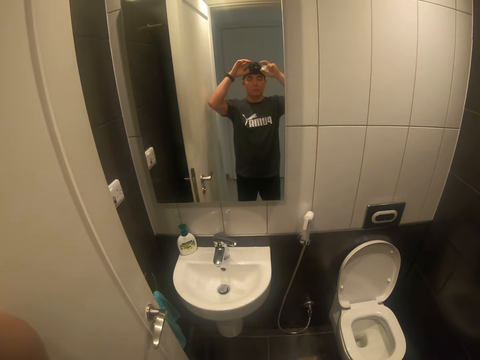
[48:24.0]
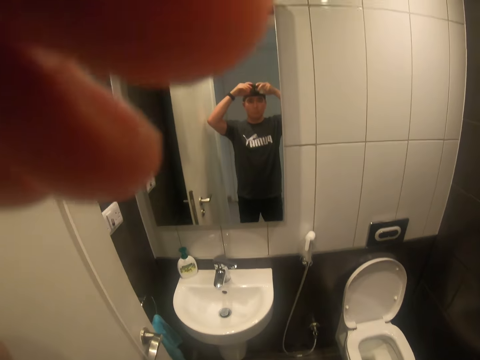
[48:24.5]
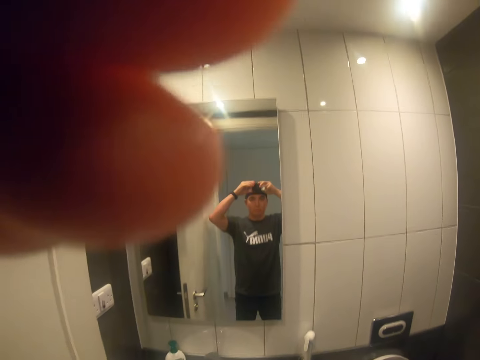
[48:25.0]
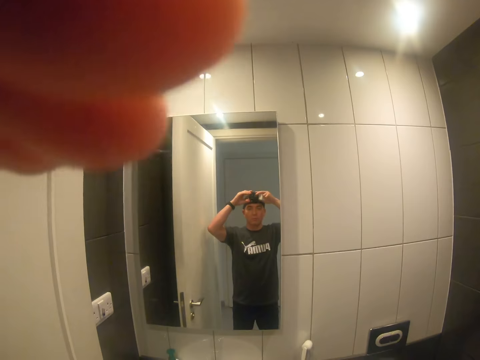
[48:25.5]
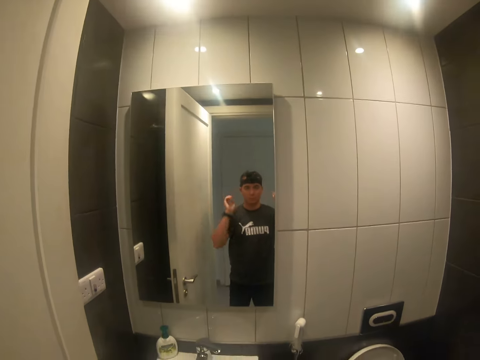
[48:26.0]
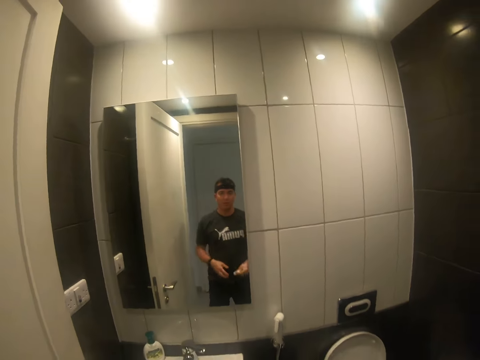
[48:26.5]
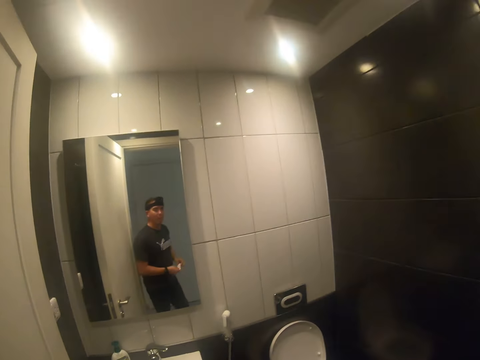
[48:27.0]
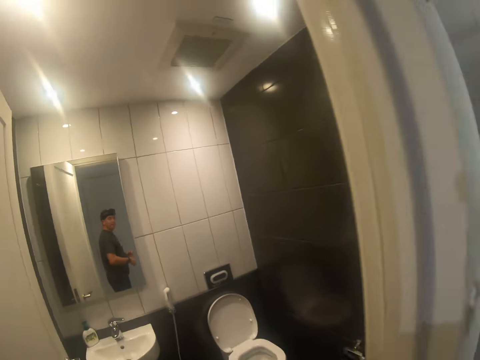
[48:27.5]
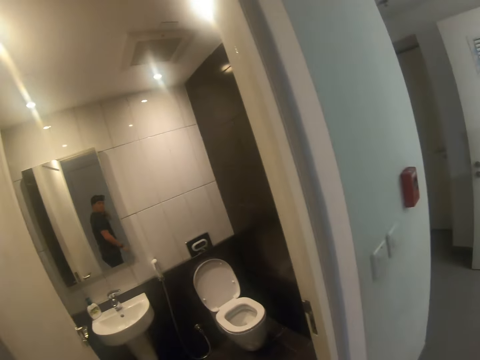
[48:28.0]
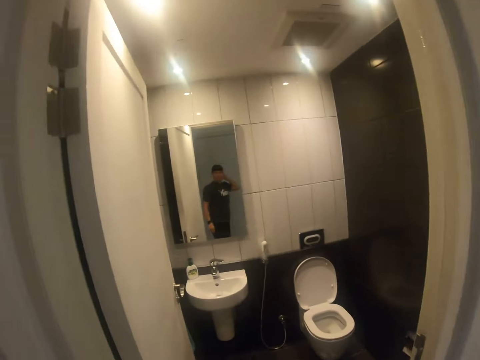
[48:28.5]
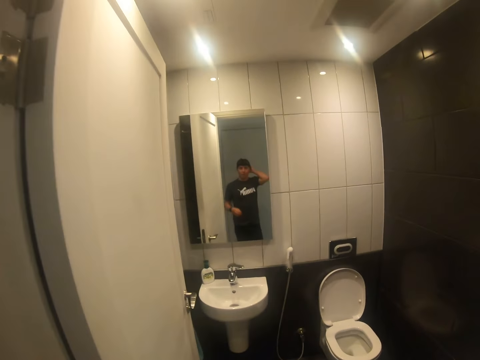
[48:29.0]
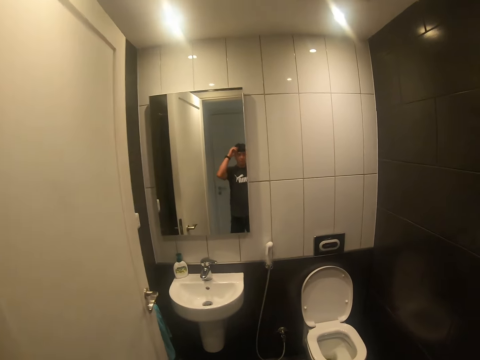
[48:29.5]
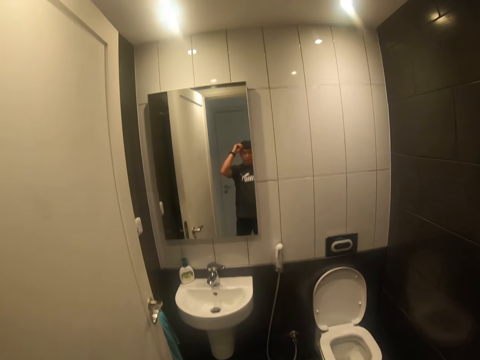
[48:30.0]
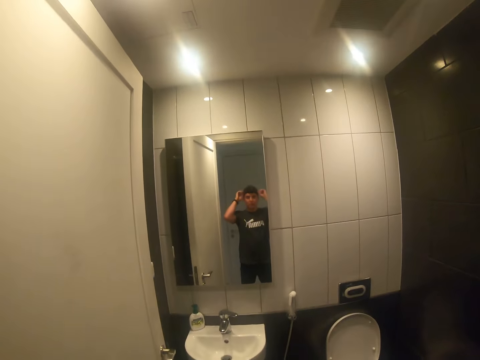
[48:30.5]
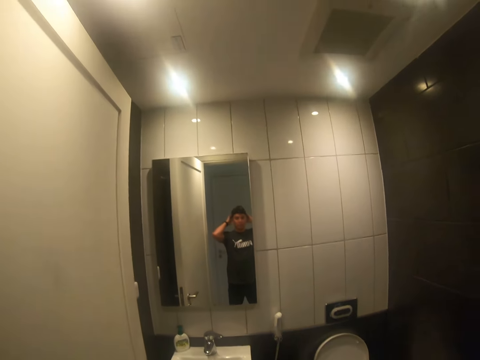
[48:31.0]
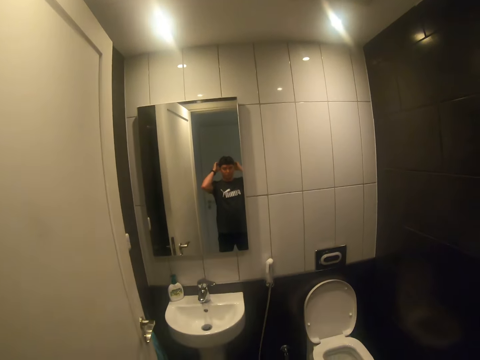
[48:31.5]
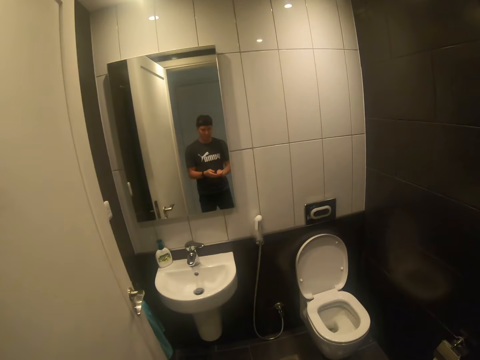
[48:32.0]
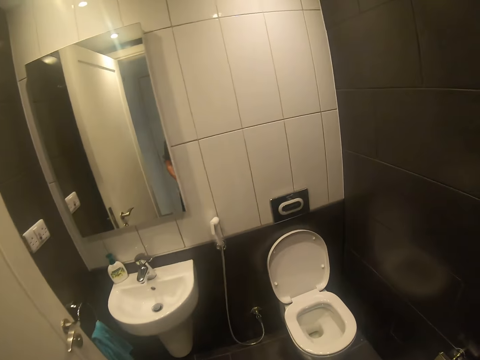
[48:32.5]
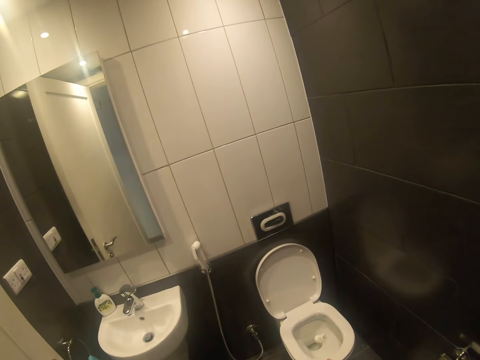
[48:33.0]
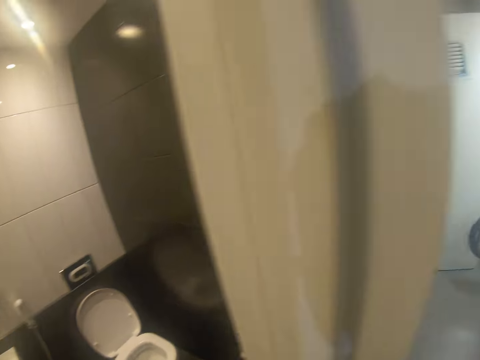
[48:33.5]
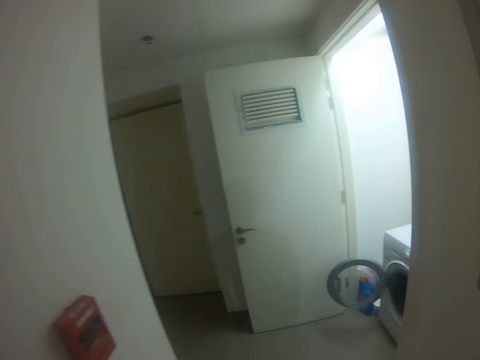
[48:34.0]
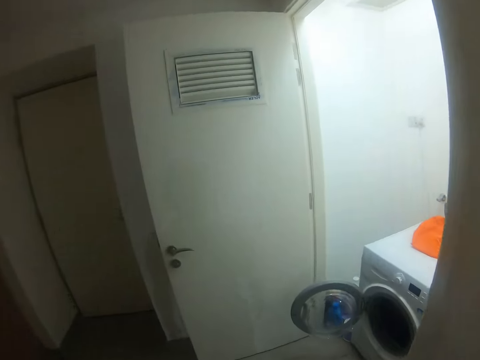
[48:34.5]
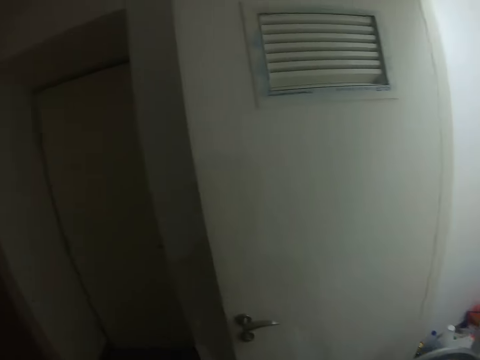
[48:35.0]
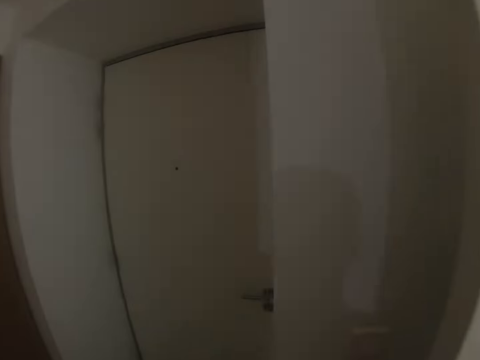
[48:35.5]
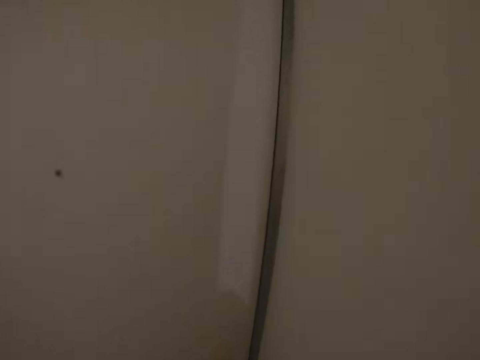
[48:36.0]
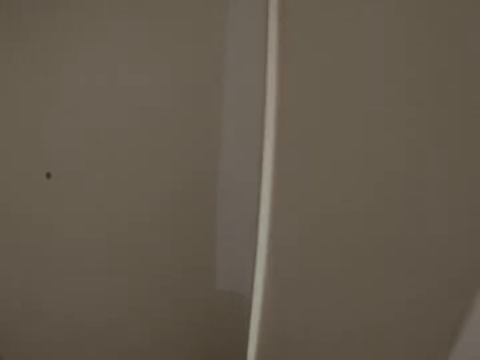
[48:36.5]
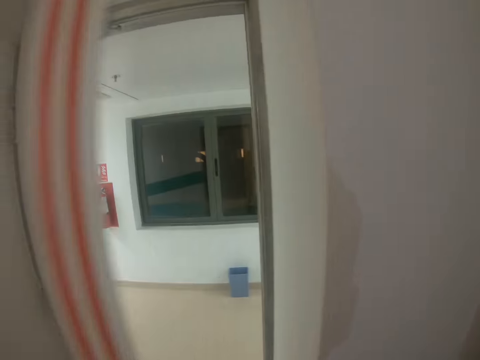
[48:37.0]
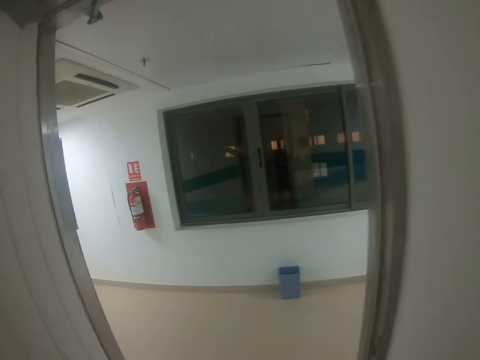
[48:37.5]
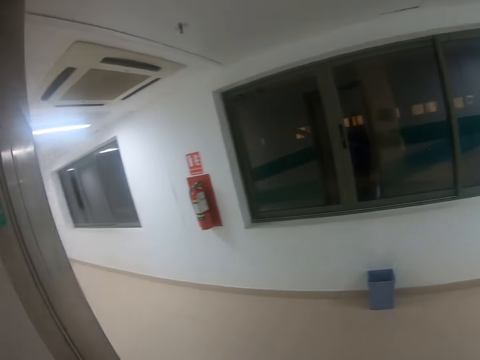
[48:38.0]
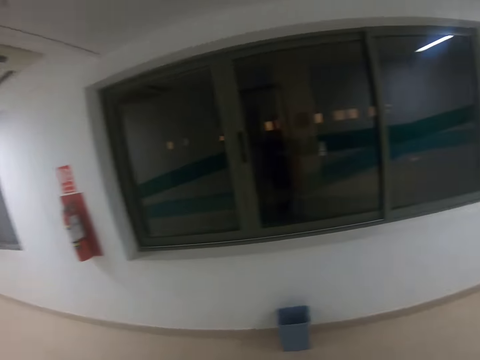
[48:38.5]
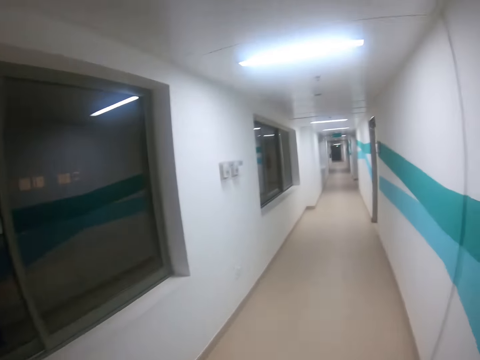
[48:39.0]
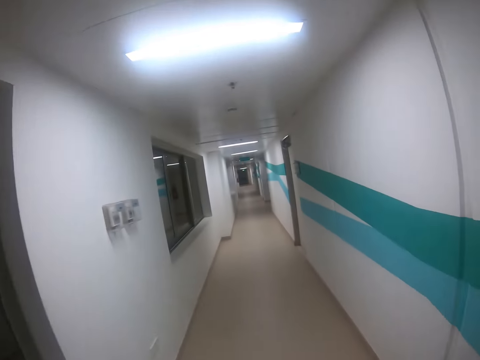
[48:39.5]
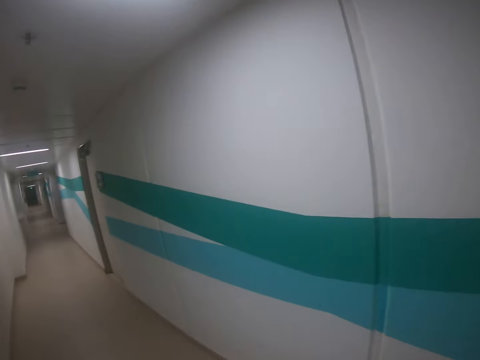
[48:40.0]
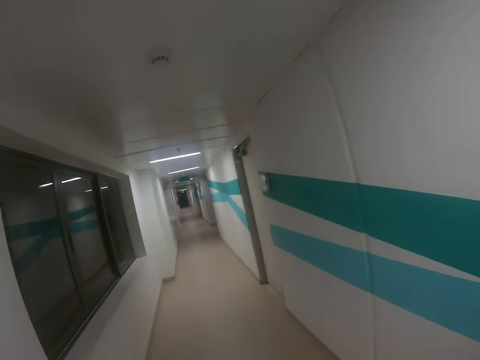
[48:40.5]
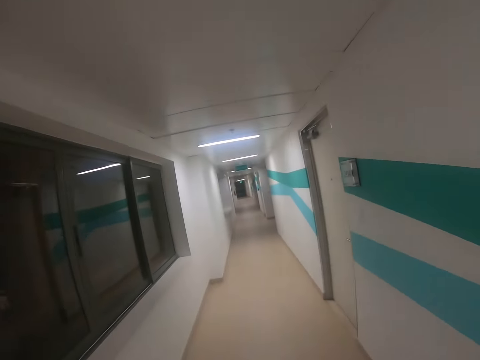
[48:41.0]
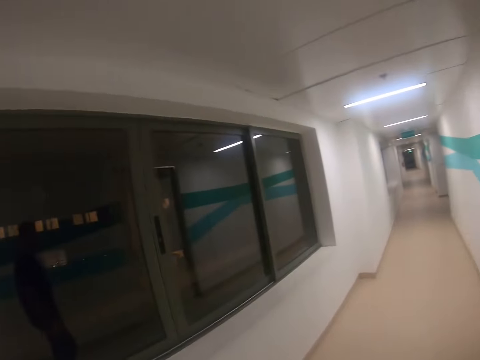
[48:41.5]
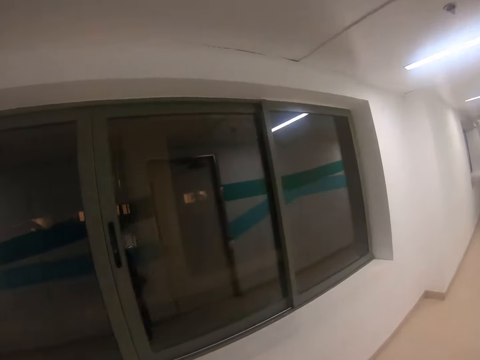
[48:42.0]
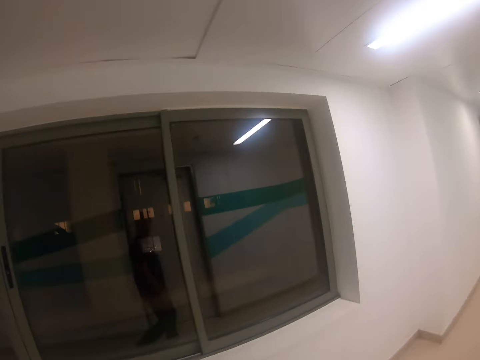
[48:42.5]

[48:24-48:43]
The camera wearer touches the camera. They throw the serviette in the toilet. They walk in the house. They open the door. They walk in the corridor.

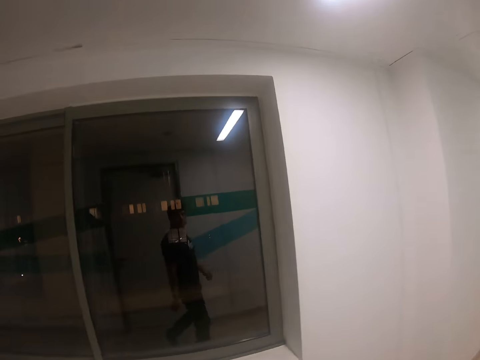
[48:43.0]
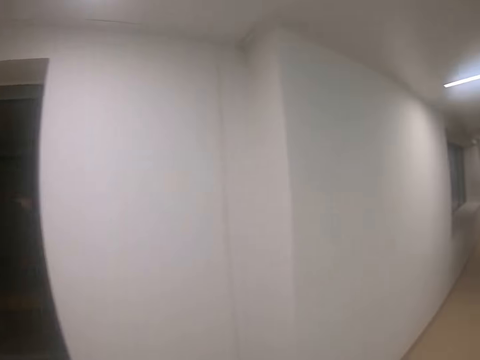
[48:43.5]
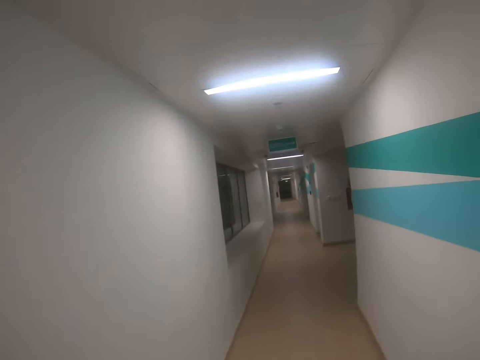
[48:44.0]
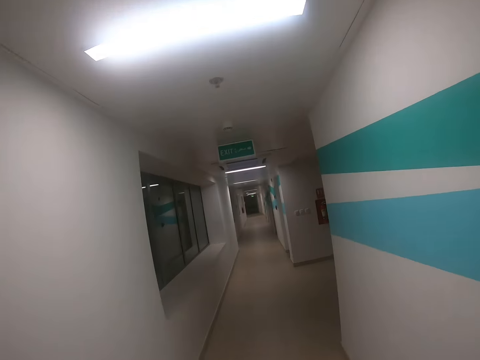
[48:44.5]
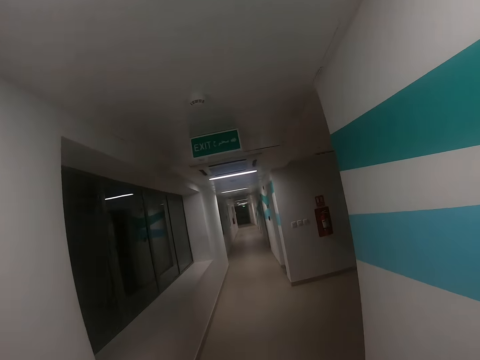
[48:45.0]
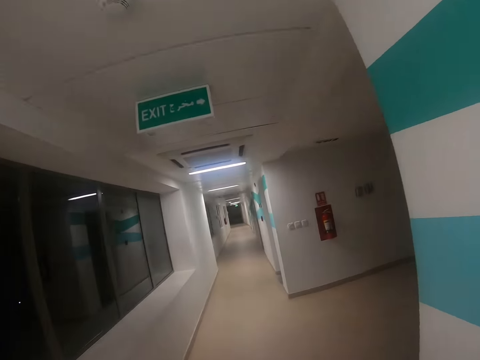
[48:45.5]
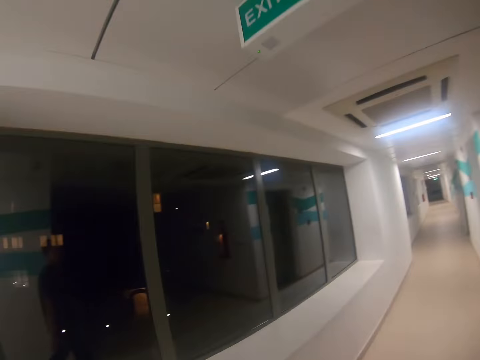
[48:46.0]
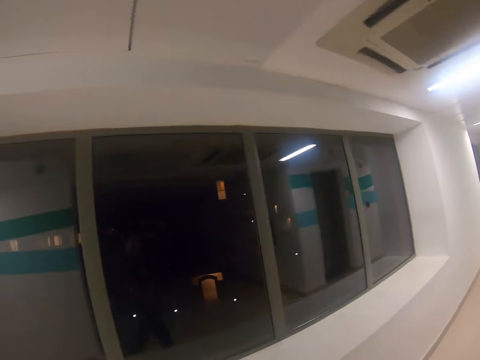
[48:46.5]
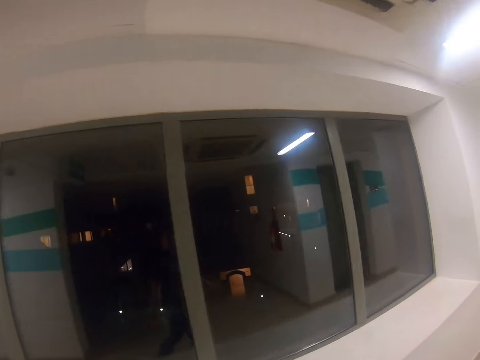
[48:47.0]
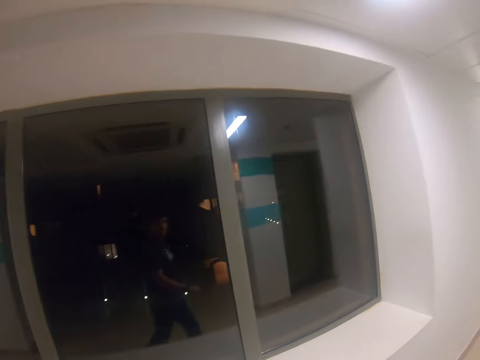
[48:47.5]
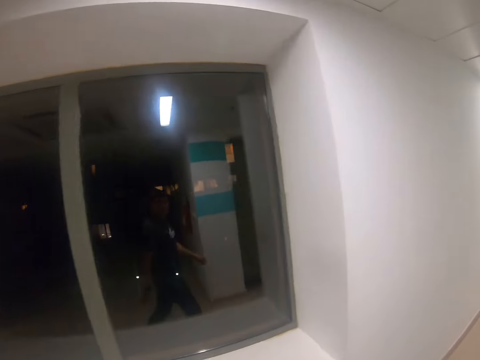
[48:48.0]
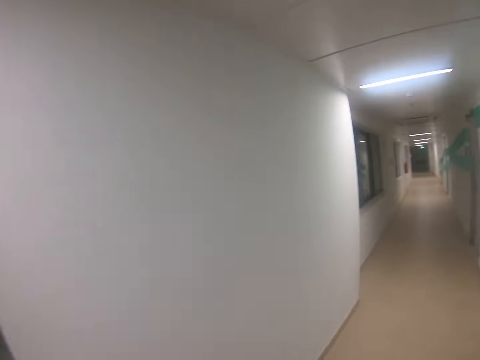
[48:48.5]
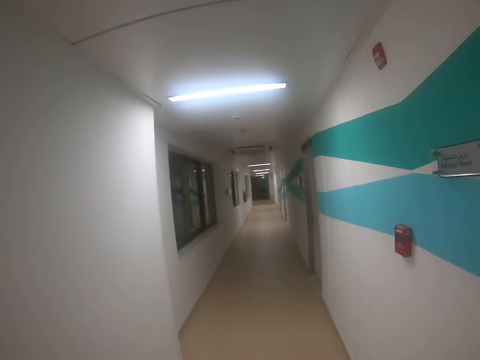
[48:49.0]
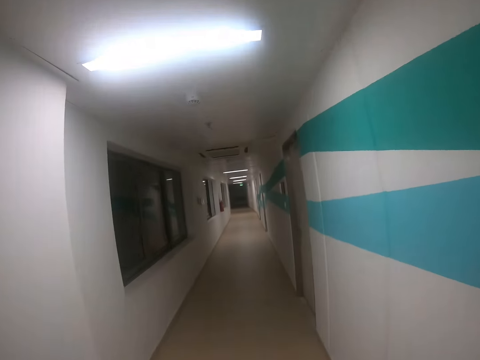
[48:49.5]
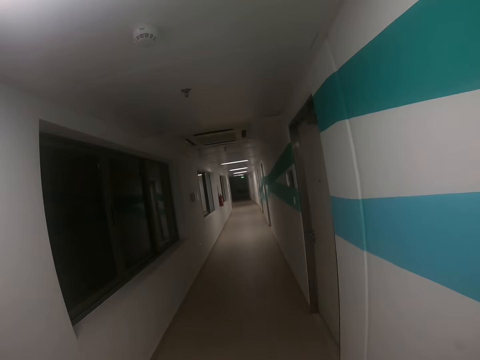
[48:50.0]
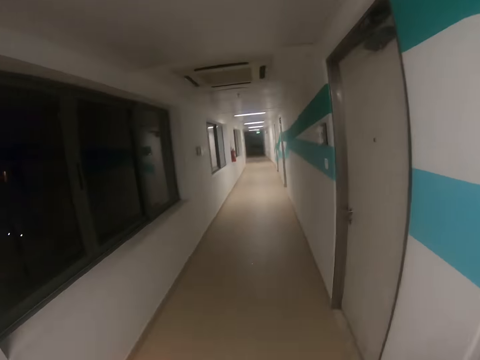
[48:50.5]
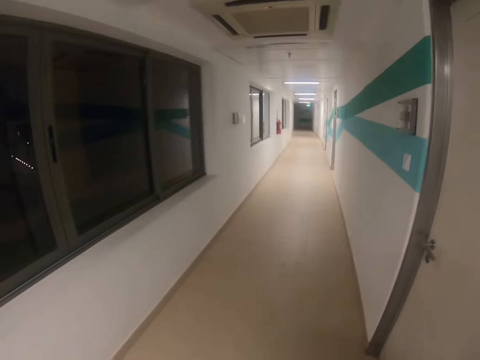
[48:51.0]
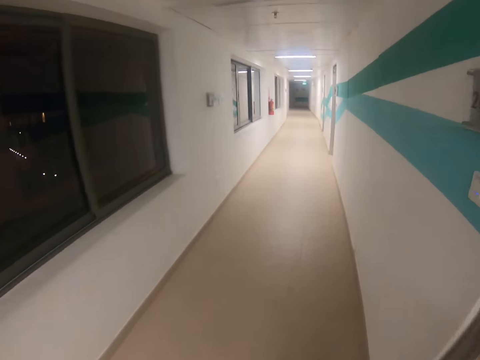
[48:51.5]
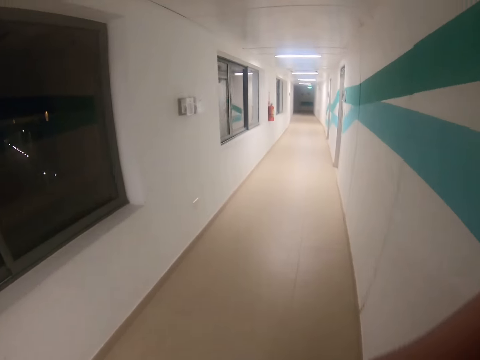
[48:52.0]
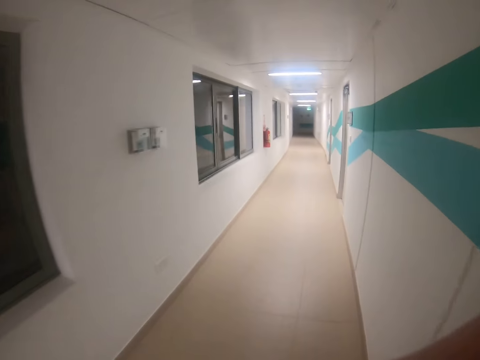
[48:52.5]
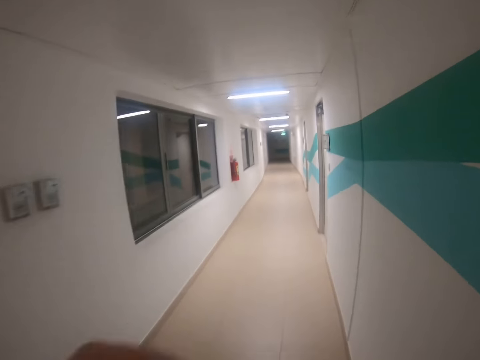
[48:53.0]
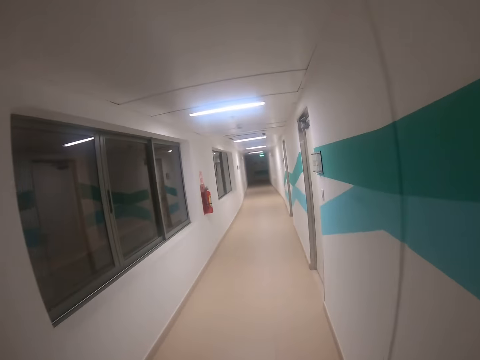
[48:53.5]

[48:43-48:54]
The camera wearer touches something.
